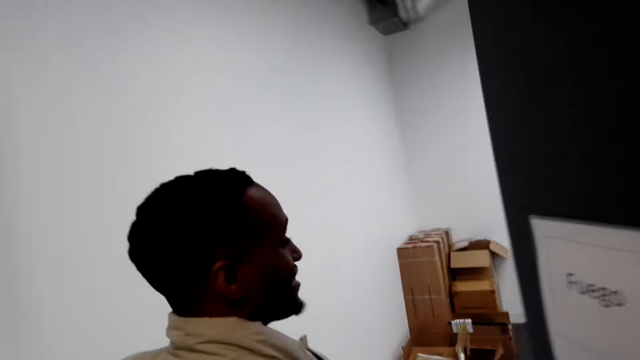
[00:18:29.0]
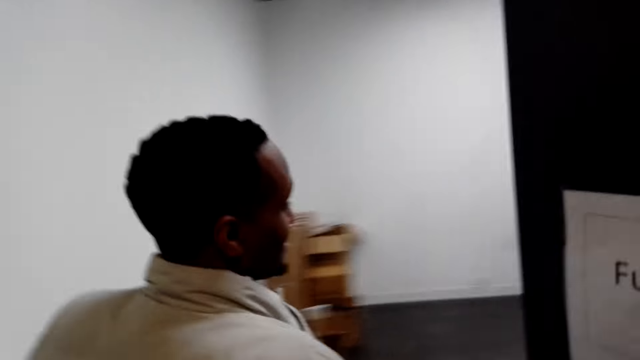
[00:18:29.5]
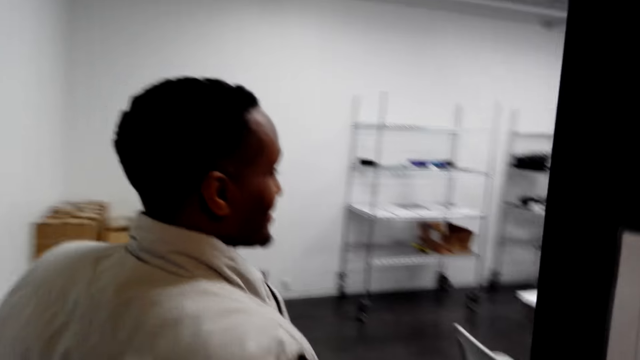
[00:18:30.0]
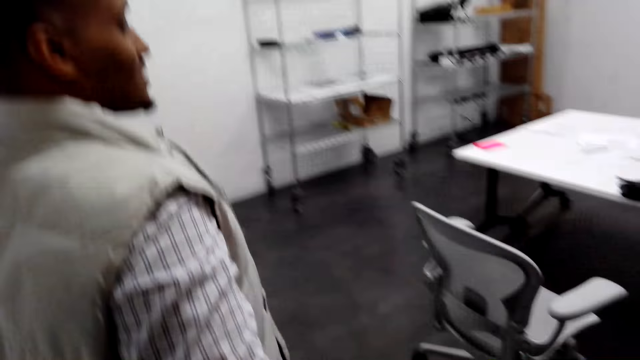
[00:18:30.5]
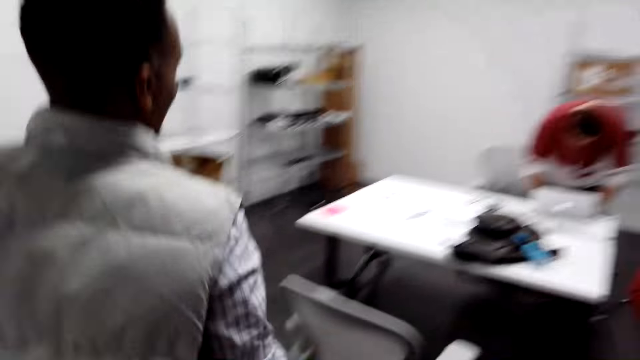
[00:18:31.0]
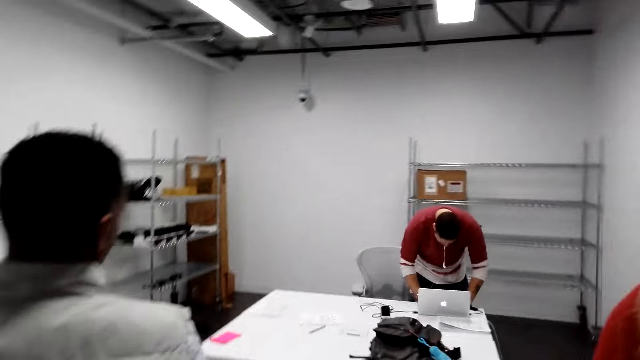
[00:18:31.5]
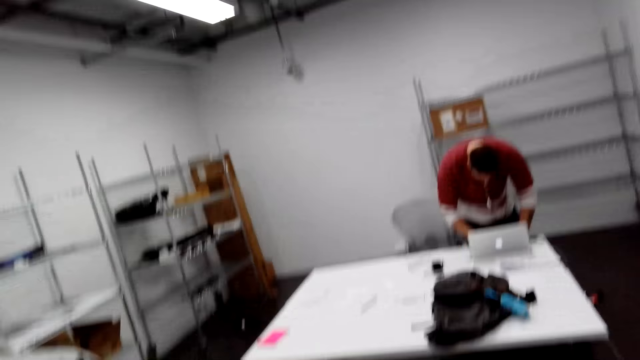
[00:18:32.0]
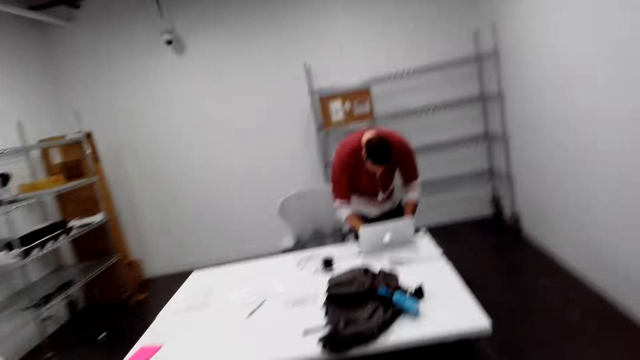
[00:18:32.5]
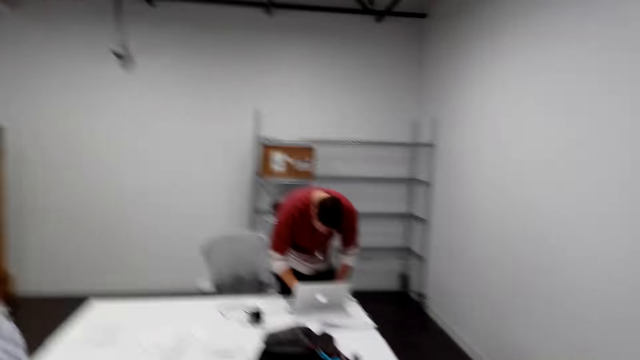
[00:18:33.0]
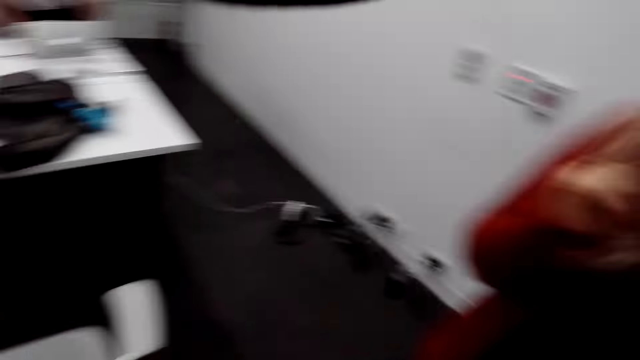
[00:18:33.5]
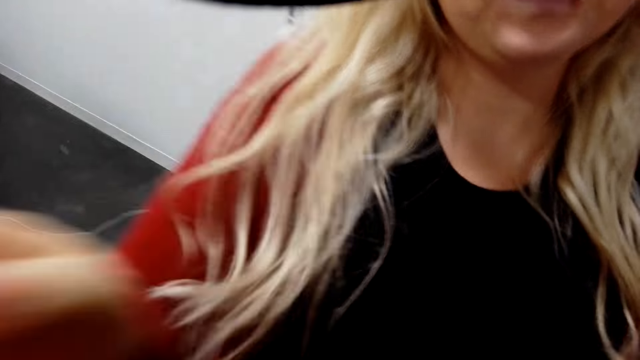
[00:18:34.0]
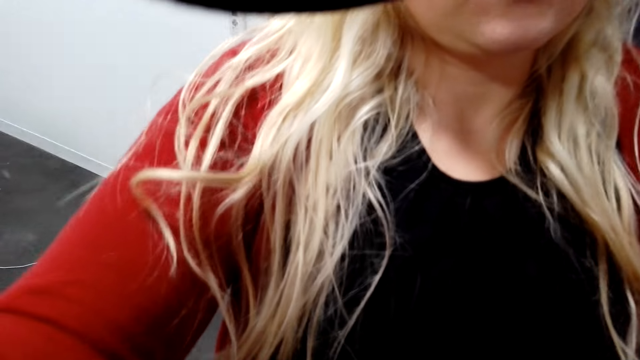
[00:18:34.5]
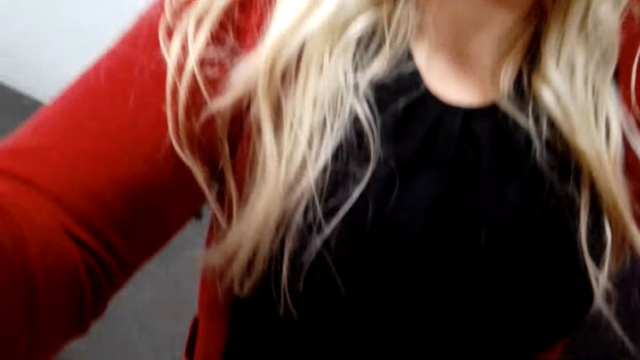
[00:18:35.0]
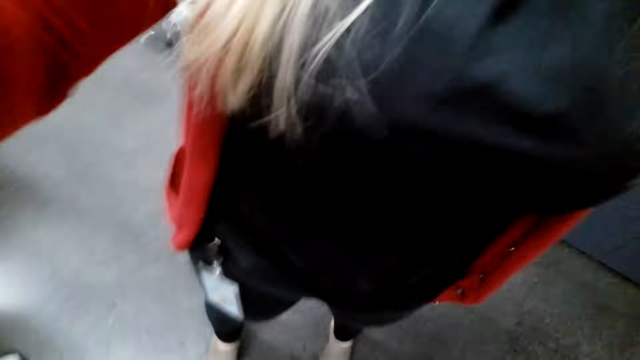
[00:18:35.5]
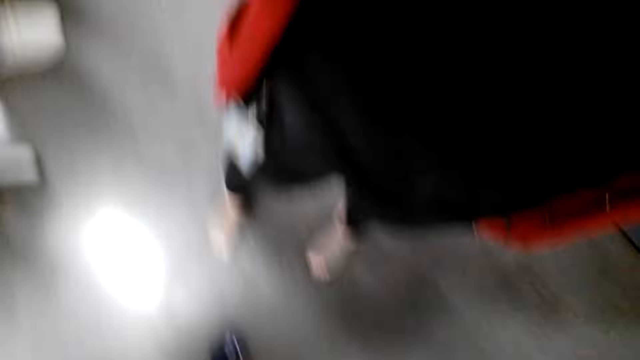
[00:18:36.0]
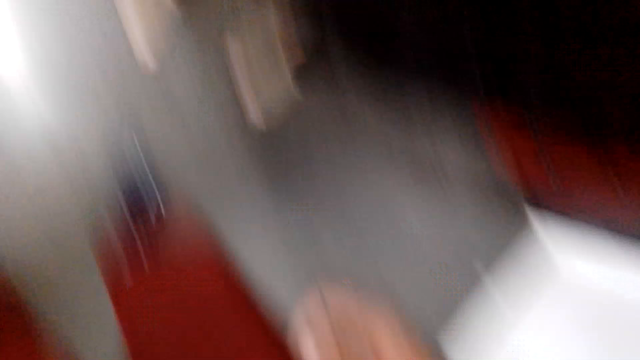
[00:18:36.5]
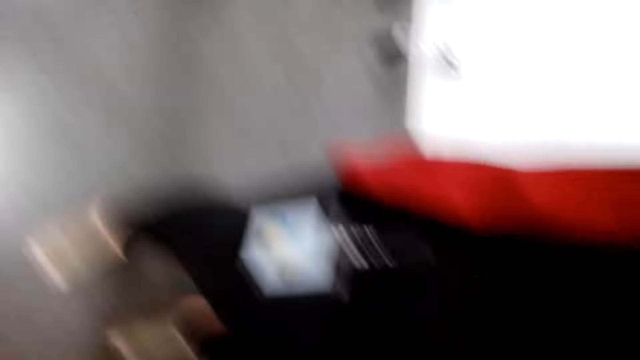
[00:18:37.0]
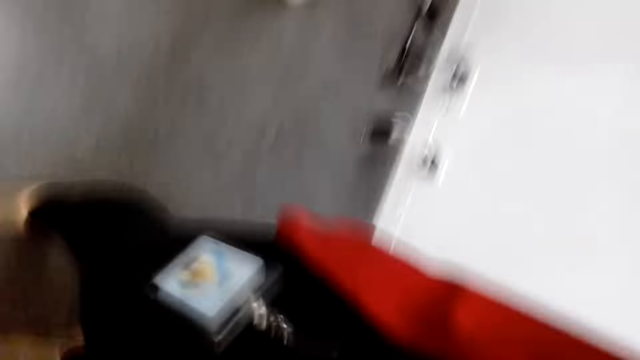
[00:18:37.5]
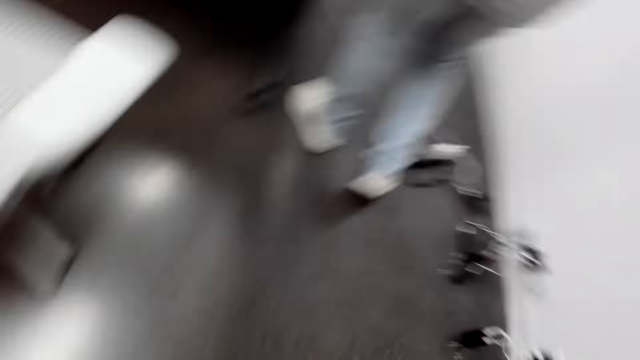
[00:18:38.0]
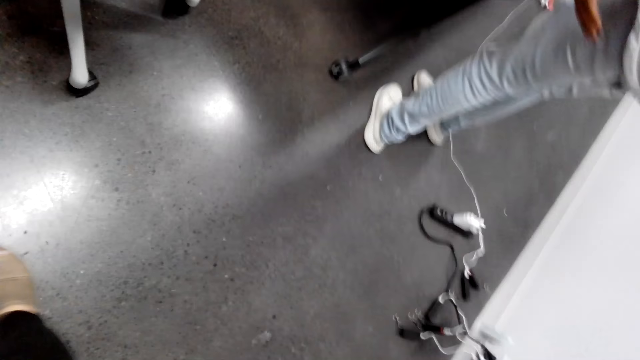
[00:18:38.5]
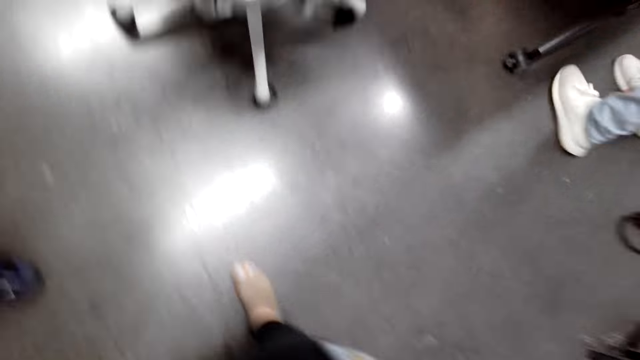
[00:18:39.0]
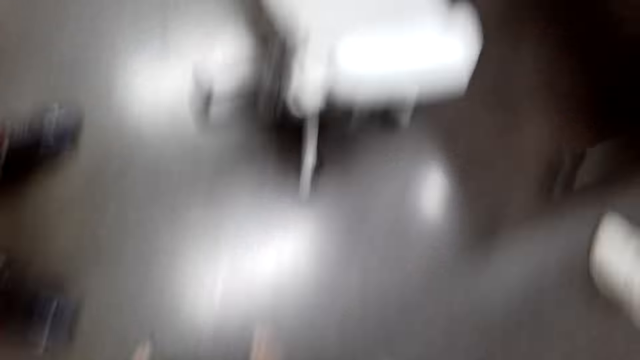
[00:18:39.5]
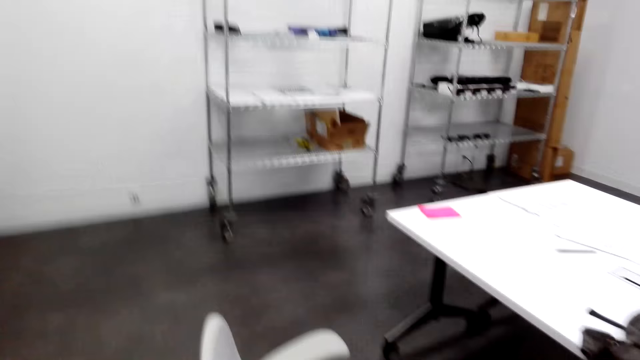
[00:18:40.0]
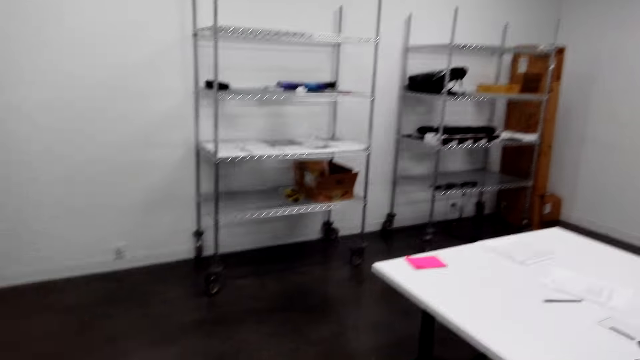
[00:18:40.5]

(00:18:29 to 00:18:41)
A man walks. A woman removes the camera of the camera wearer. The camera wearer stands.
